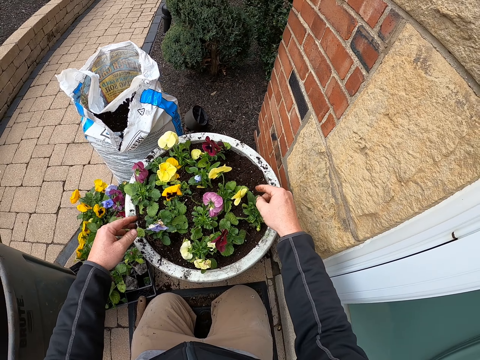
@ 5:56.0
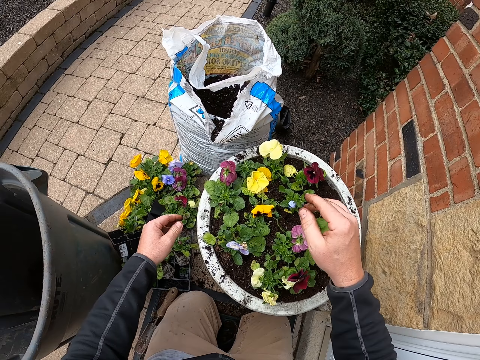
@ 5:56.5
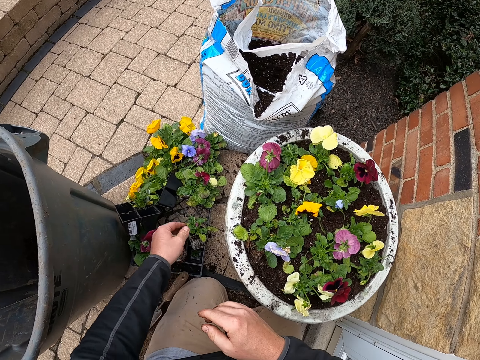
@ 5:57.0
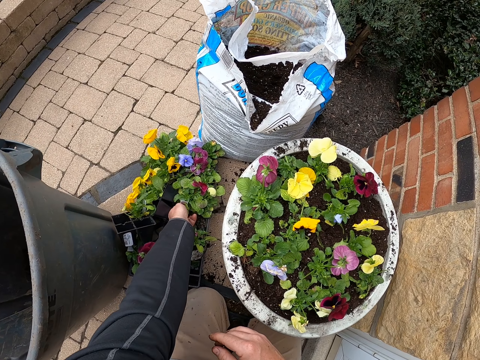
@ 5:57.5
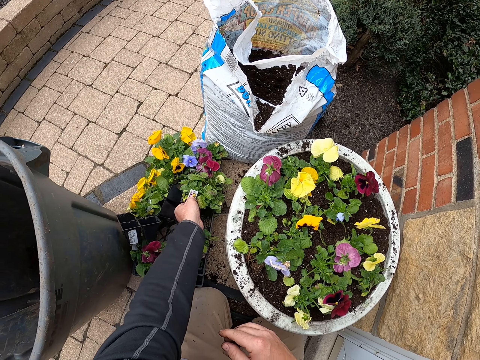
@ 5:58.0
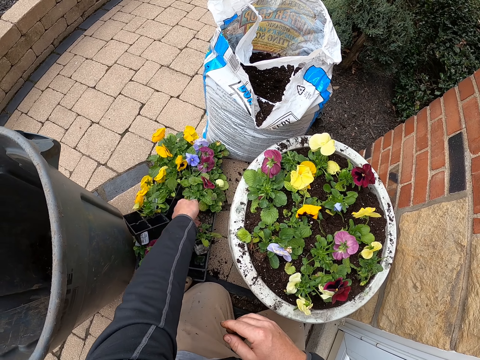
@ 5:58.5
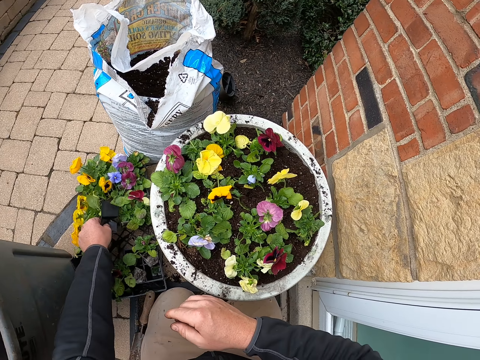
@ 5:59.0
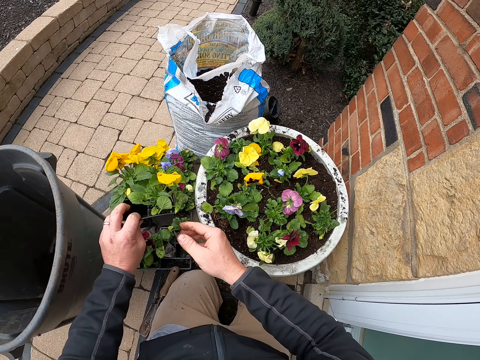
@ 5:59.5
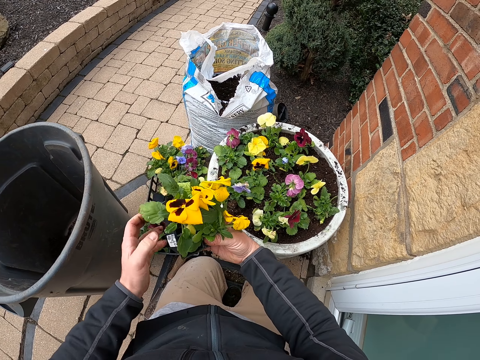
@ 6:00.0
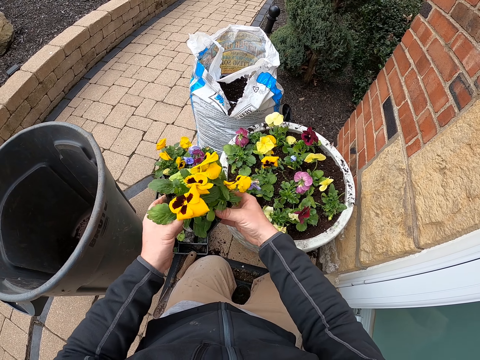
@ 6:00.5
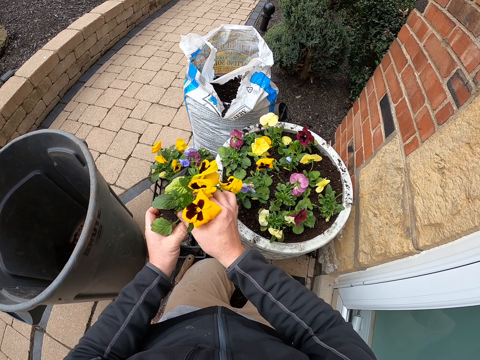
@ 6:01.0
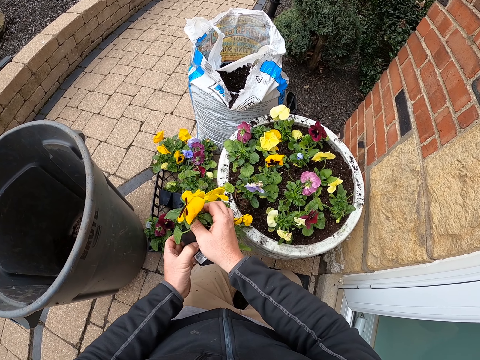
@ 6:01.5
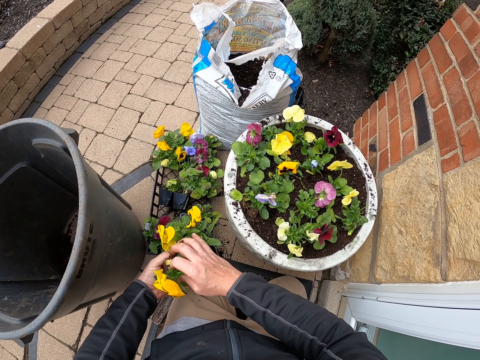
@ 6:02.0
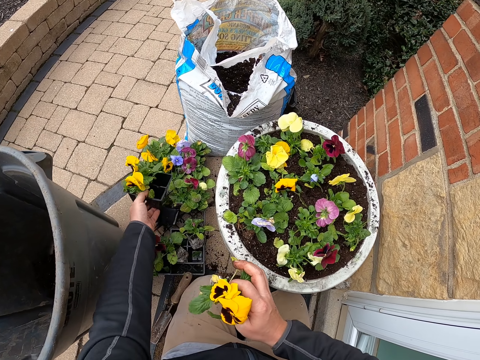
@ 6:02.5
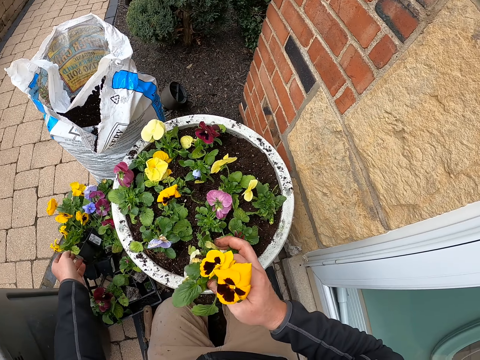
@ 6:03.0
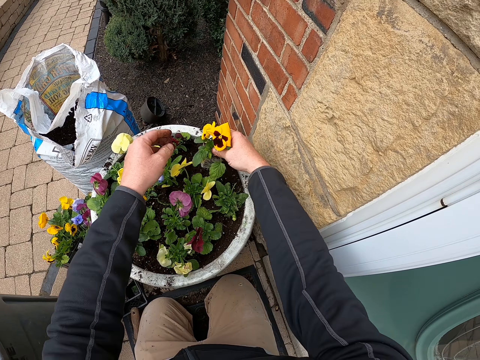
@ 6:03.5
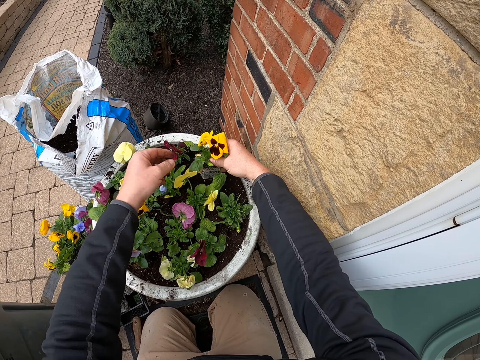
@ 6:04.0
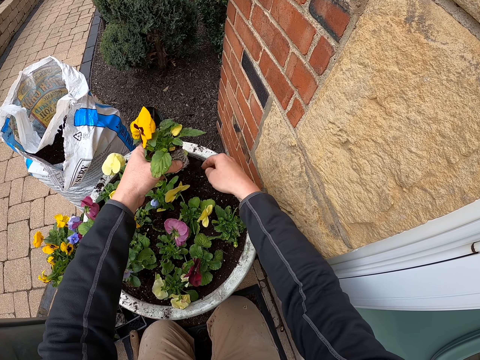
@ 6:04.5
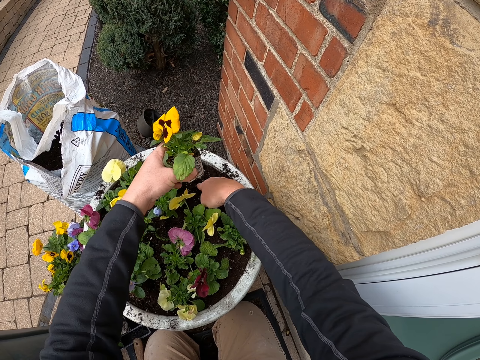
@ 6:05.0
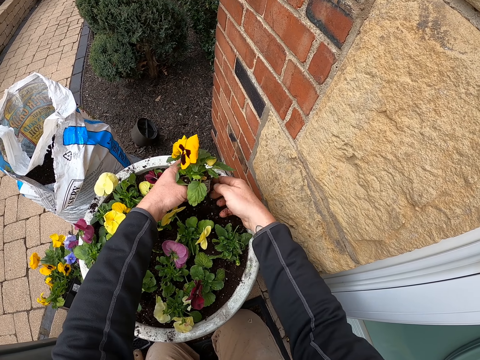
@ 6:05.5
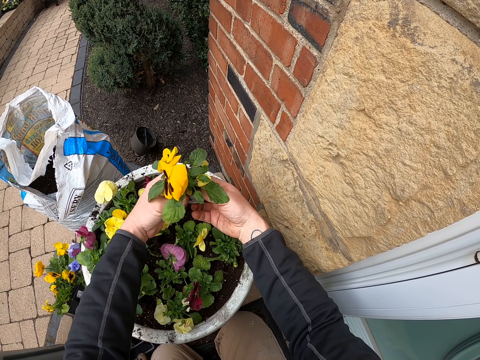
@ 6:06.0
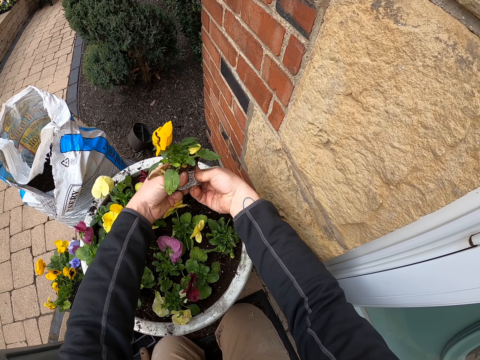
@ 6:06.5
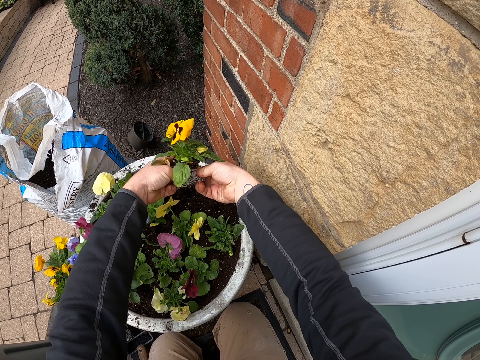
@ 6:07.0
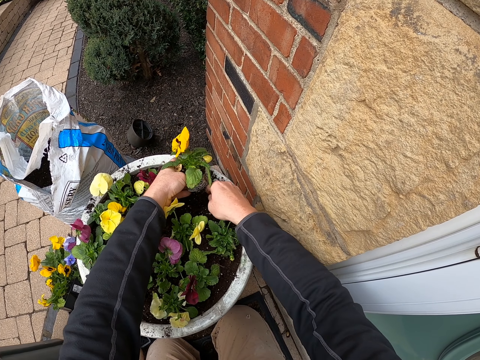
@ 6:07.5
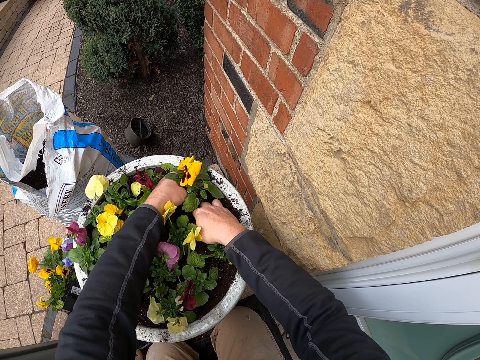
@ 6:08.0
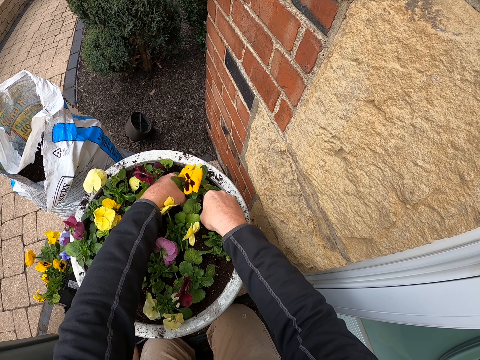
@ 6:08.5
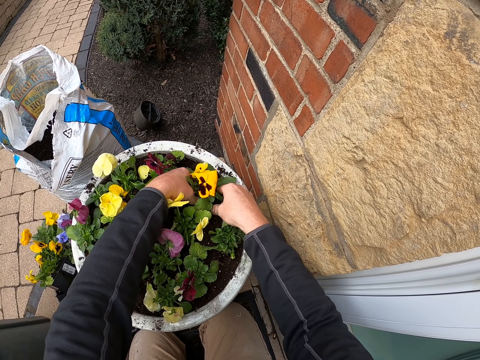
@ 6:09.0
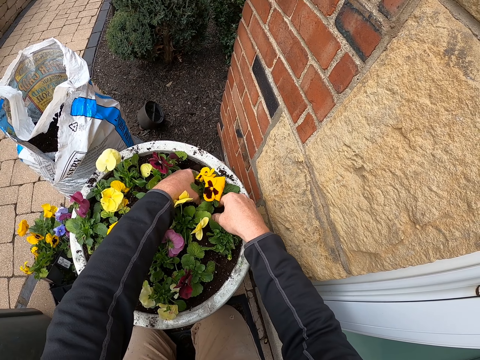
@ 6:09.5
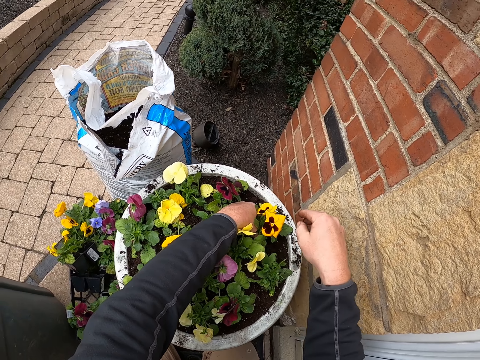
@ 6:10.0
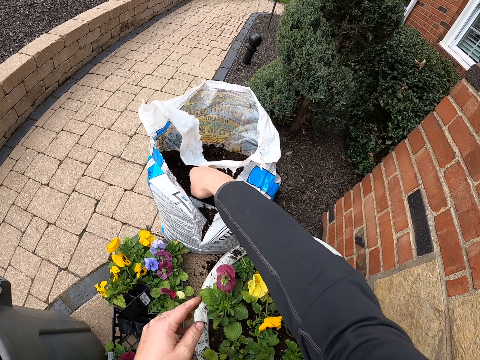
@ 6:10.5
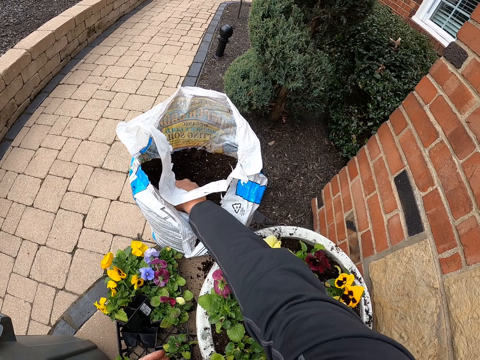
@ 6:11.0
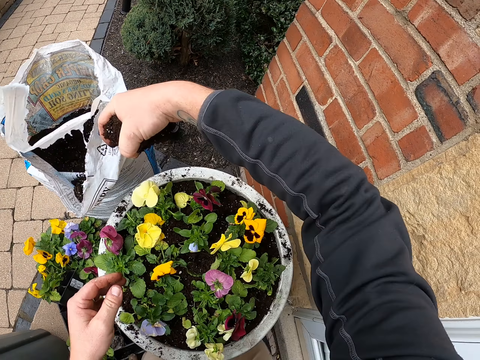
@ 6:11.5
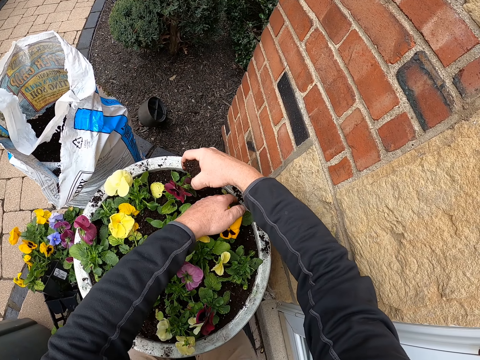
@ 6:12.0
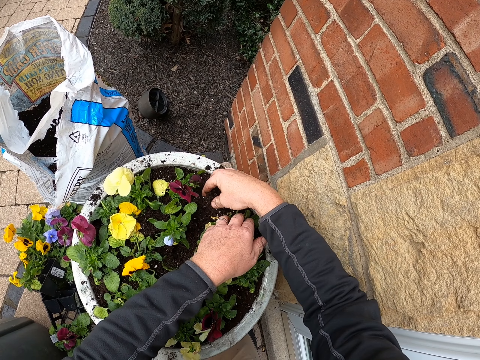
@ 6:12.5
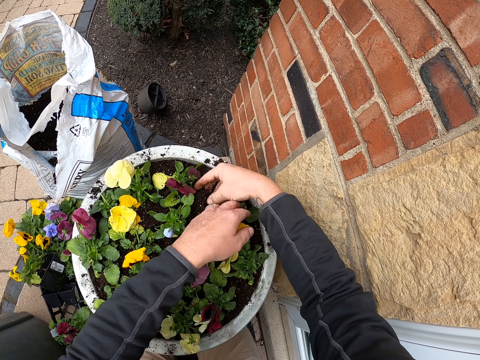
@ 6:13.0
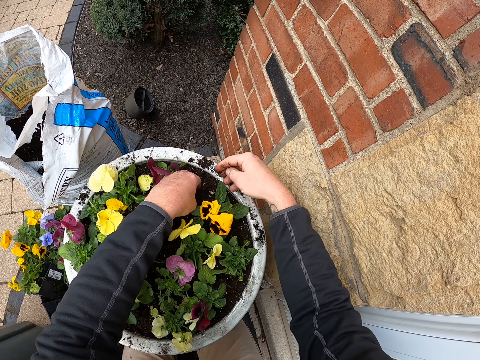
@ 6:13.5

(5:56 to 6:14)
The camera wearer picks flowers from the tray. They put a container down. They plant the flower in the flower pot or bucket. They fix the plant, hold the plant, and fix the plant. They scoop soil from the sack and put soil in the flower pot.

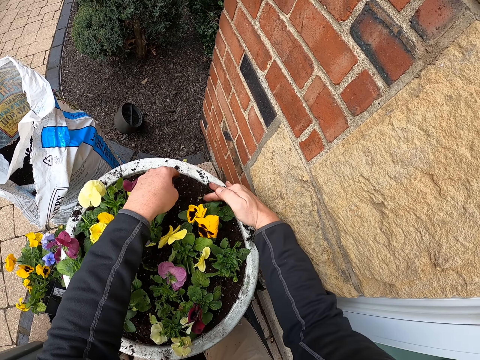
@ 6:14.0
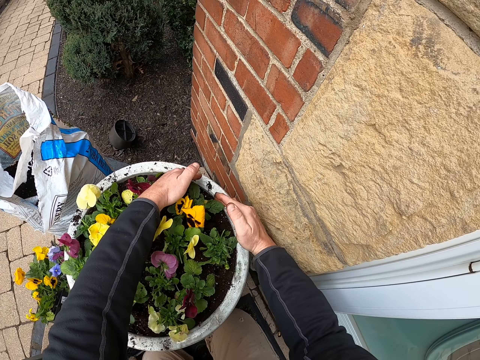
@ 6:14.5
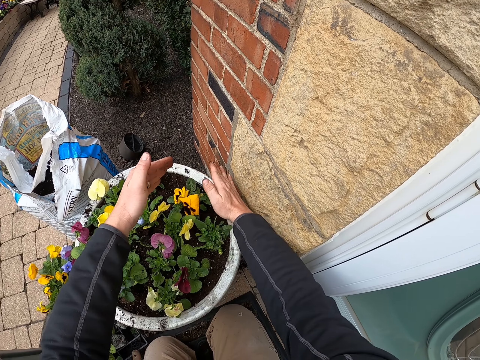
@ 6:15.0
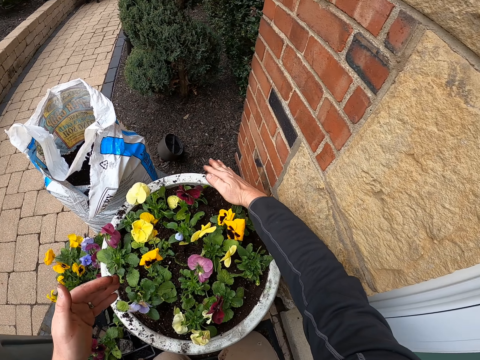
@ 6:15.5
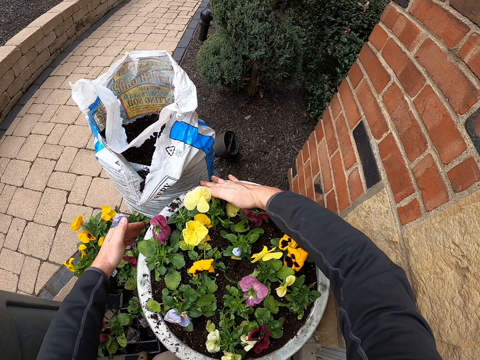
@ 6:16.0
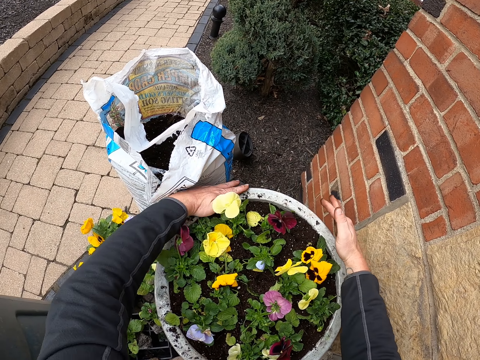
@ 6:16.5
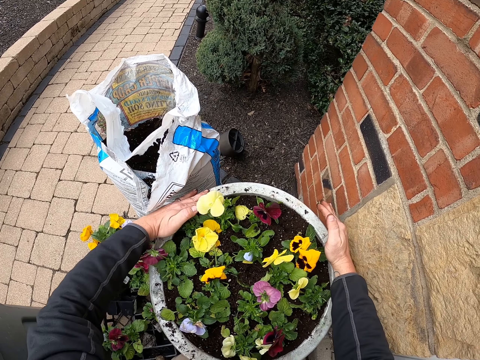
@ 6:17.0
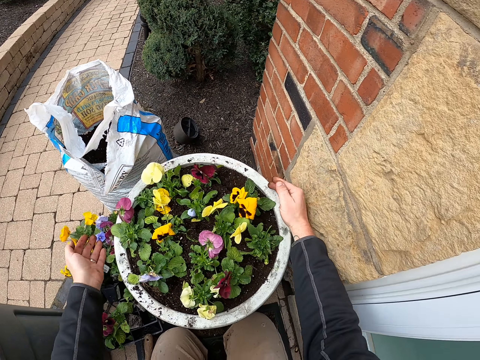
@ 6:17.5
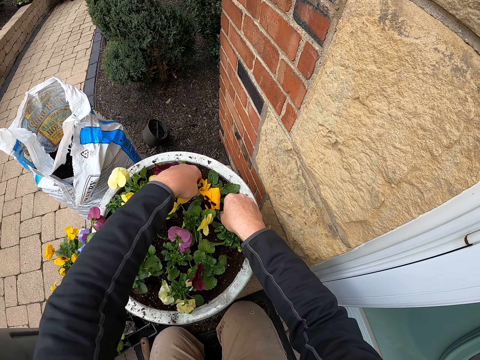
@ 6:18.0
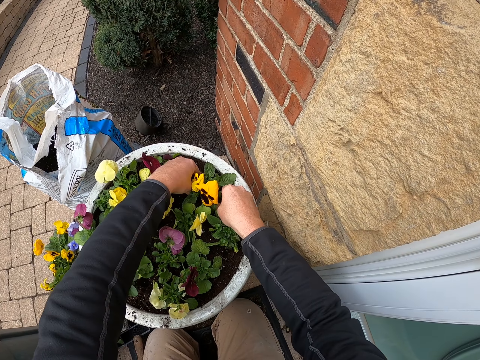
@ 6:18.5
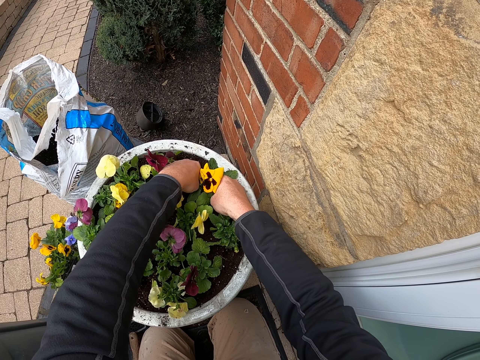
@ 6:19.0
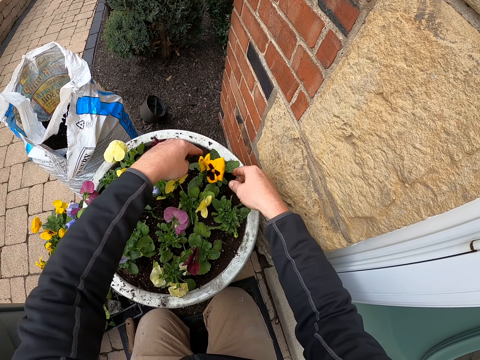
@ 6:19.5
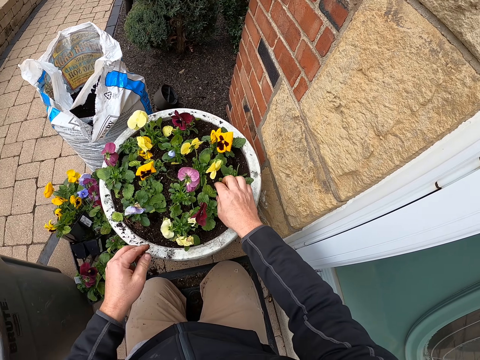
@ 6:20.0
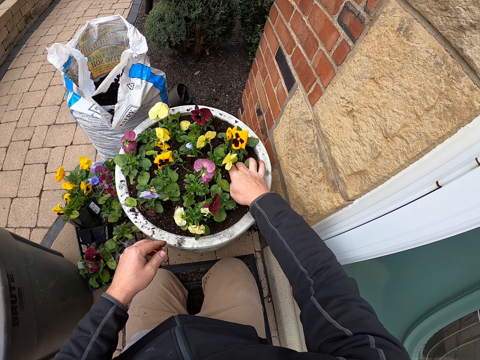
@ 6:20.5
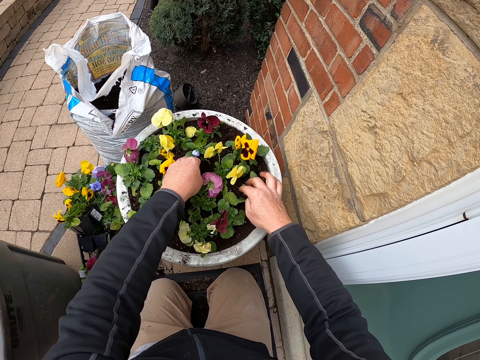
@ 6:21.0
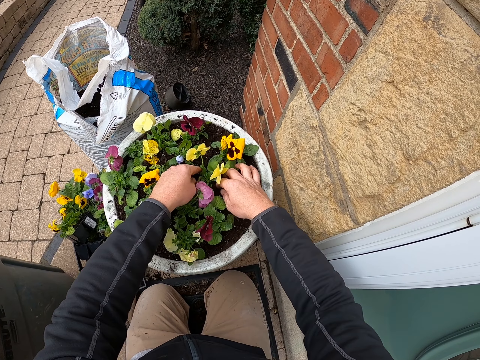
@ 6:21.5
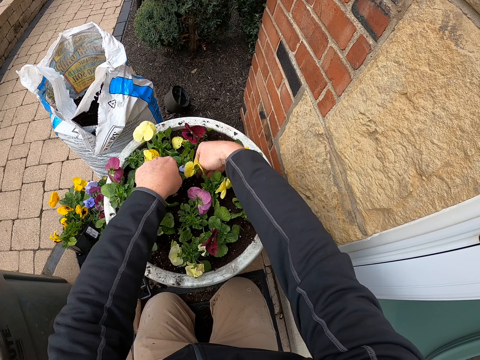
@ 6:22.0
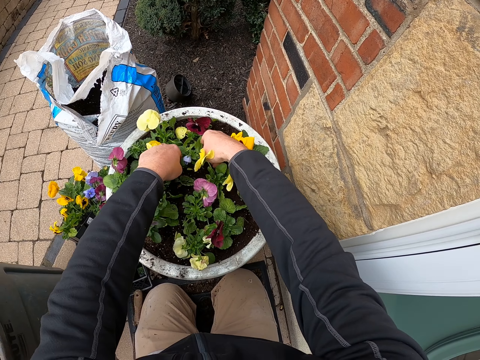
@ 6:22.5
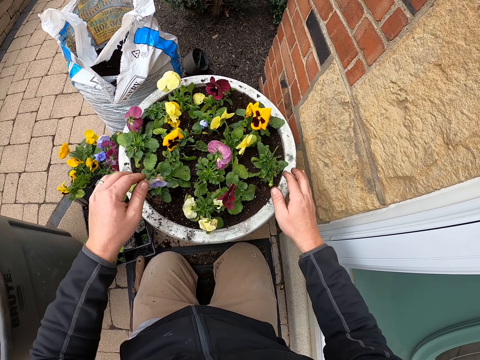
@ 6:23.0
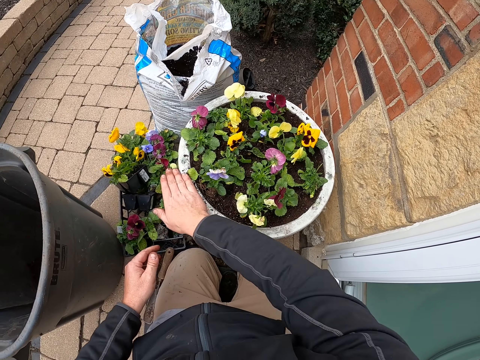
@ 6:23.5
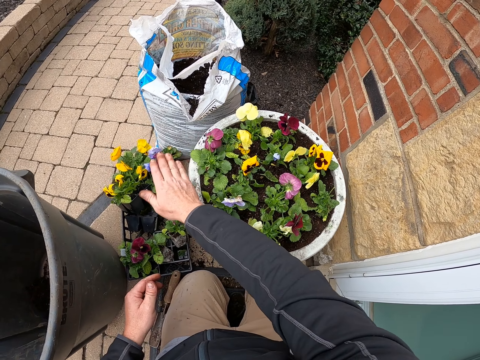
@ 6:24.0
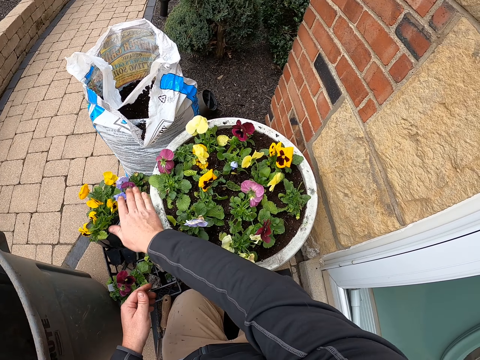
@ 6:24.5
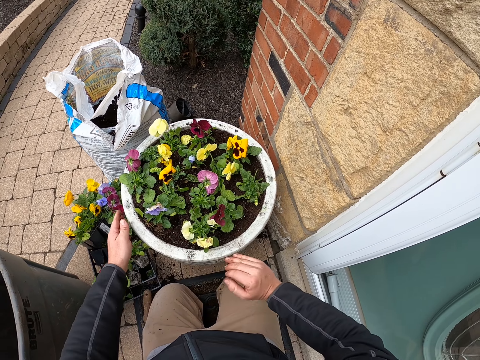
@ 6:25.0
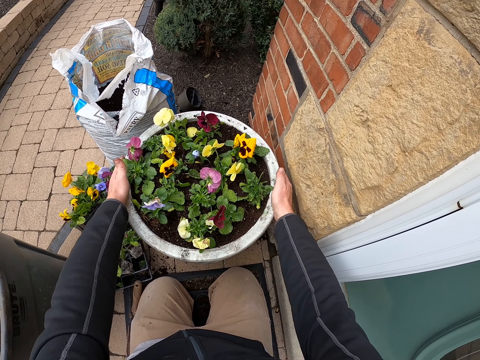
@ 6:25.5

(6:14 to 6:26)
The camera wearer wipes the bucket. They hold the plant. They wipe soil on the edges of the flower pot.
